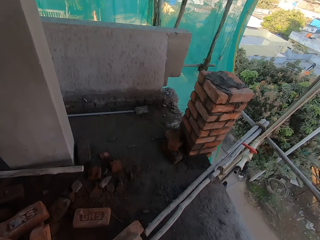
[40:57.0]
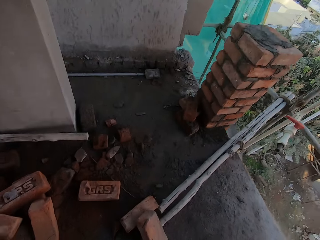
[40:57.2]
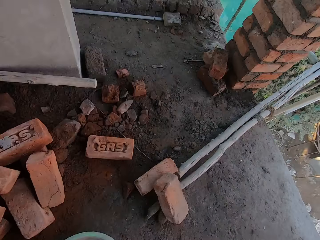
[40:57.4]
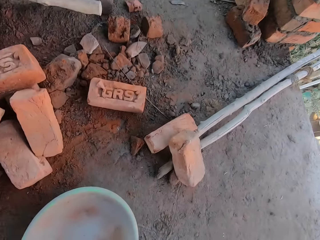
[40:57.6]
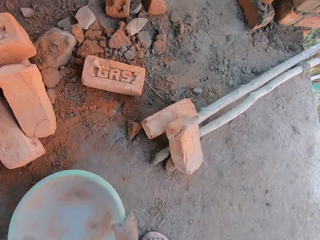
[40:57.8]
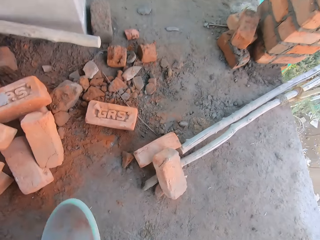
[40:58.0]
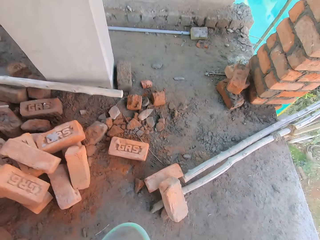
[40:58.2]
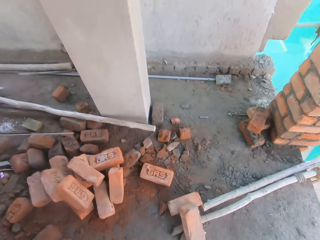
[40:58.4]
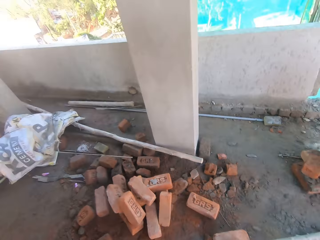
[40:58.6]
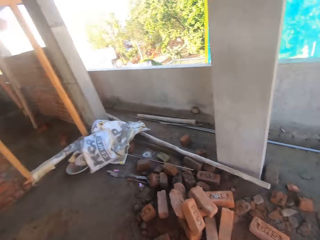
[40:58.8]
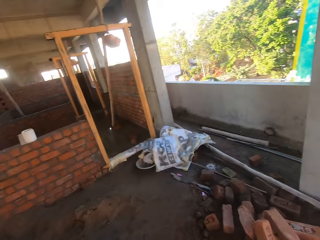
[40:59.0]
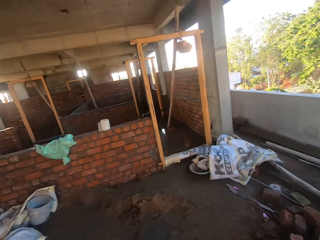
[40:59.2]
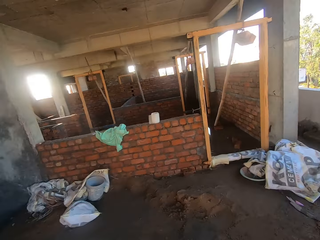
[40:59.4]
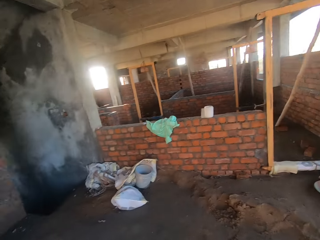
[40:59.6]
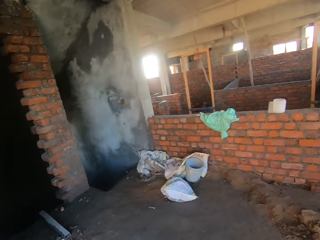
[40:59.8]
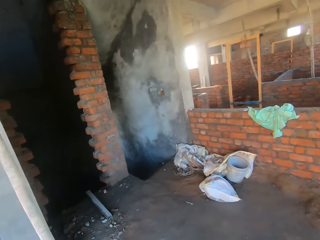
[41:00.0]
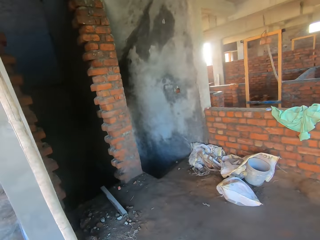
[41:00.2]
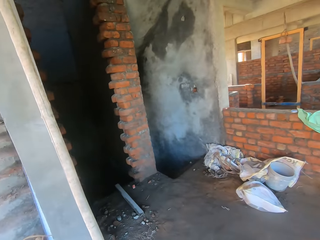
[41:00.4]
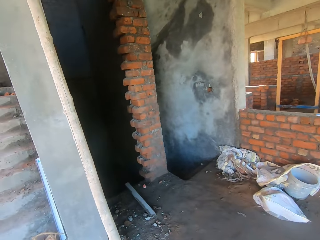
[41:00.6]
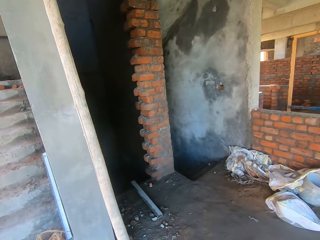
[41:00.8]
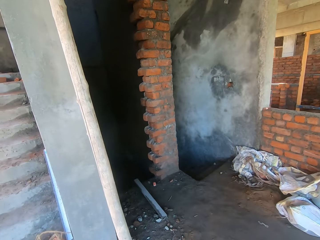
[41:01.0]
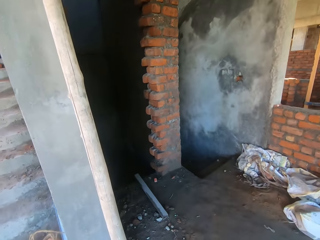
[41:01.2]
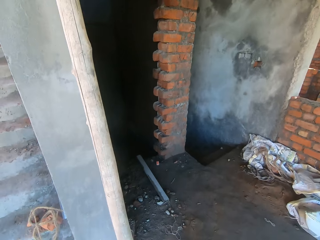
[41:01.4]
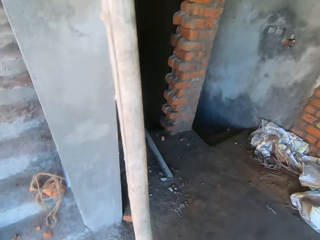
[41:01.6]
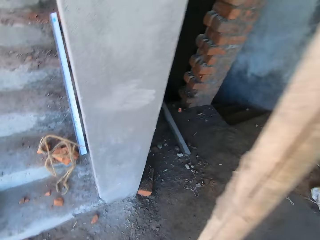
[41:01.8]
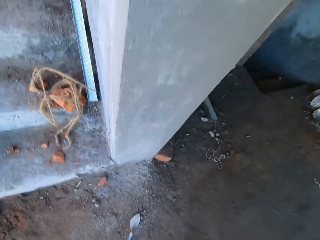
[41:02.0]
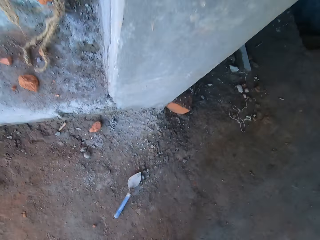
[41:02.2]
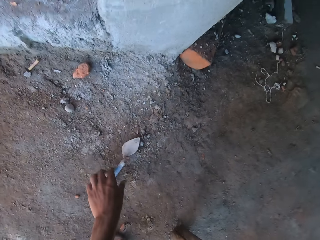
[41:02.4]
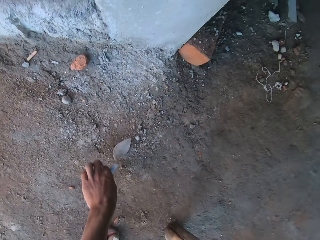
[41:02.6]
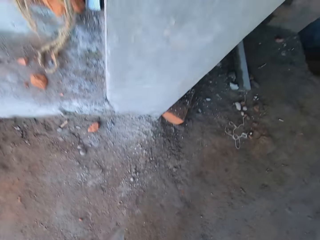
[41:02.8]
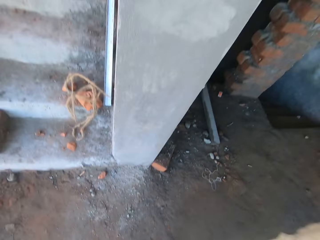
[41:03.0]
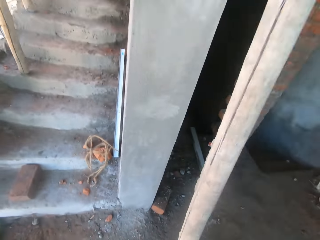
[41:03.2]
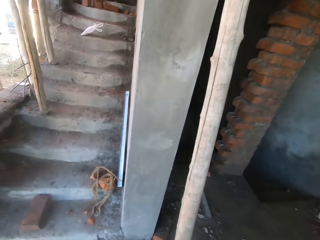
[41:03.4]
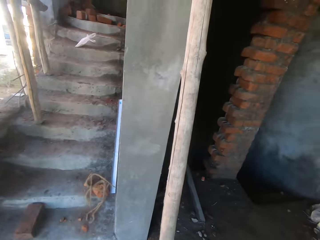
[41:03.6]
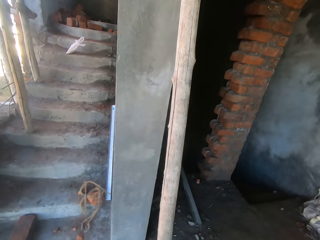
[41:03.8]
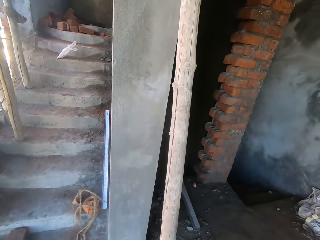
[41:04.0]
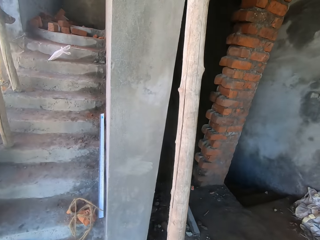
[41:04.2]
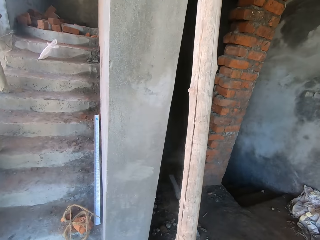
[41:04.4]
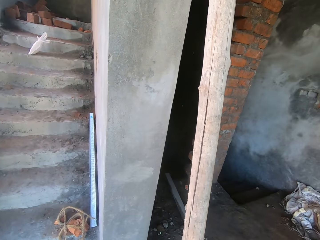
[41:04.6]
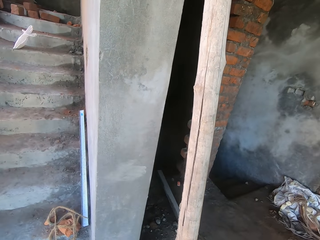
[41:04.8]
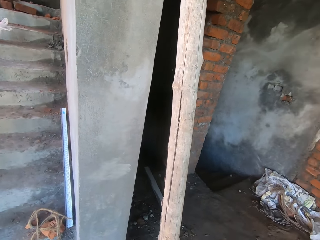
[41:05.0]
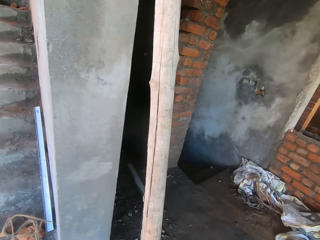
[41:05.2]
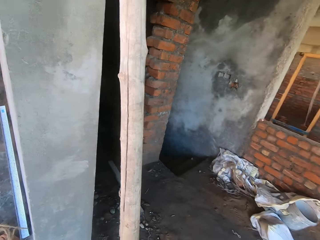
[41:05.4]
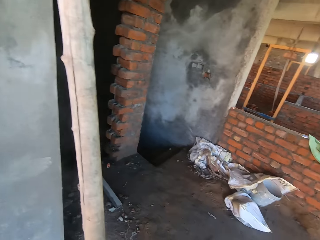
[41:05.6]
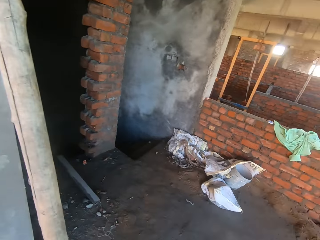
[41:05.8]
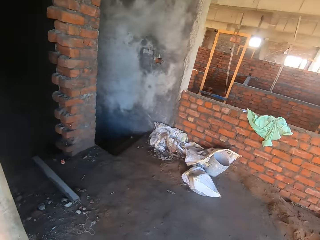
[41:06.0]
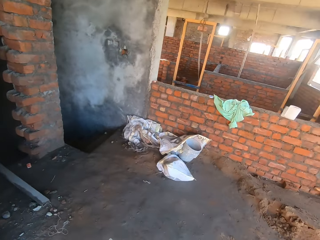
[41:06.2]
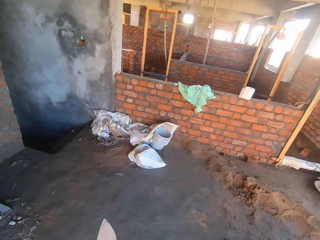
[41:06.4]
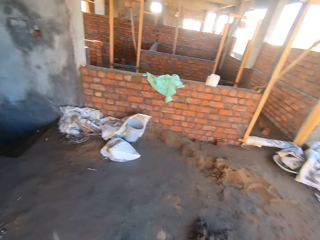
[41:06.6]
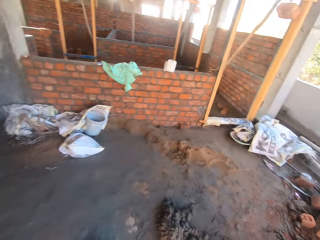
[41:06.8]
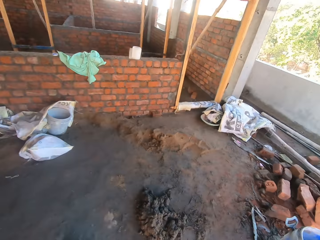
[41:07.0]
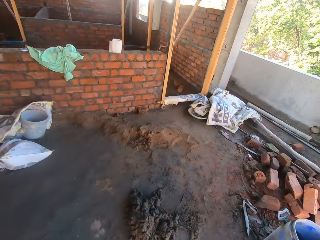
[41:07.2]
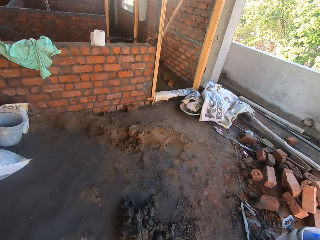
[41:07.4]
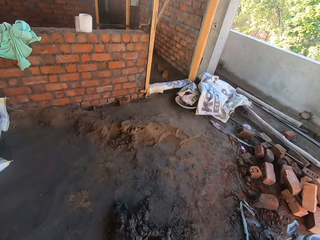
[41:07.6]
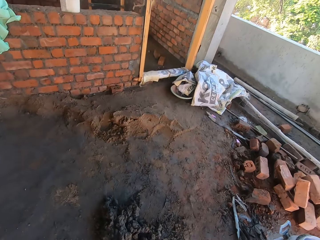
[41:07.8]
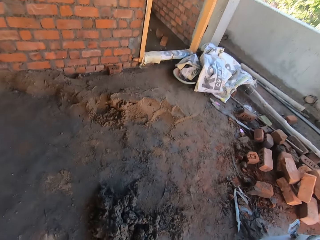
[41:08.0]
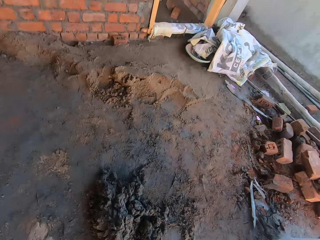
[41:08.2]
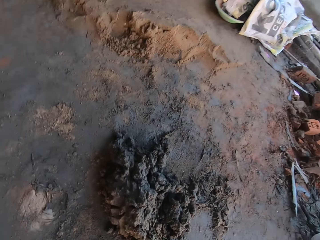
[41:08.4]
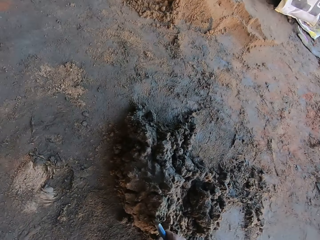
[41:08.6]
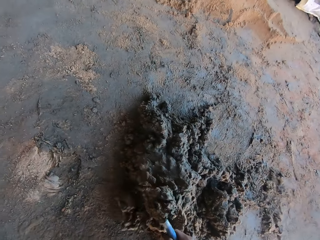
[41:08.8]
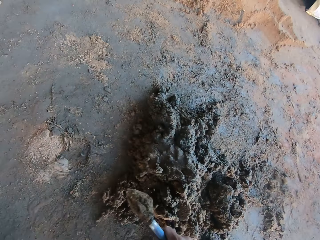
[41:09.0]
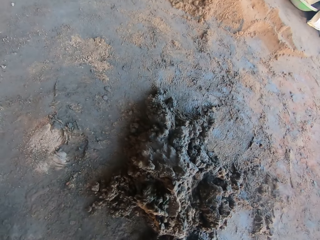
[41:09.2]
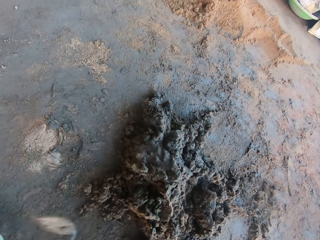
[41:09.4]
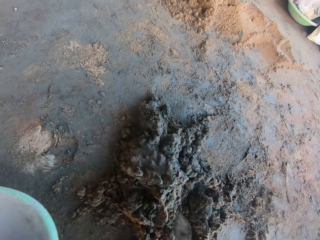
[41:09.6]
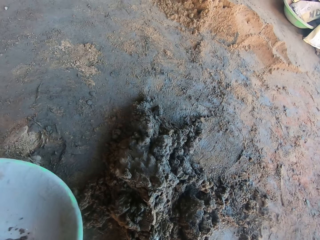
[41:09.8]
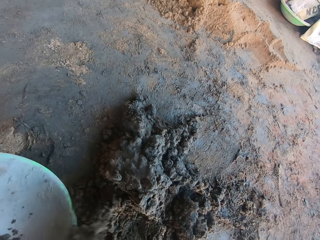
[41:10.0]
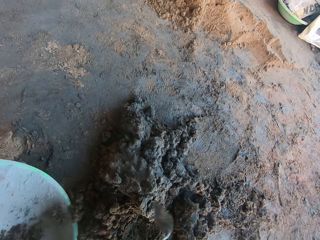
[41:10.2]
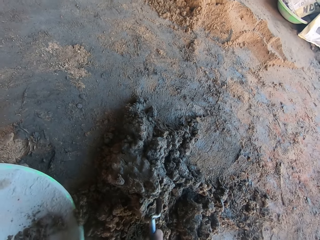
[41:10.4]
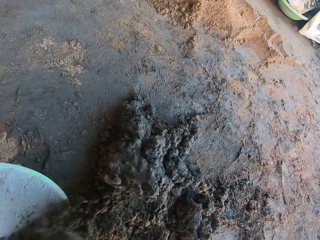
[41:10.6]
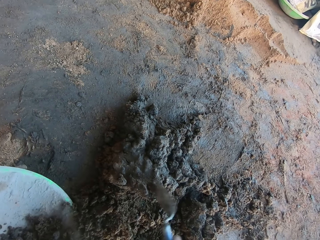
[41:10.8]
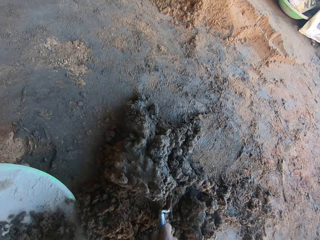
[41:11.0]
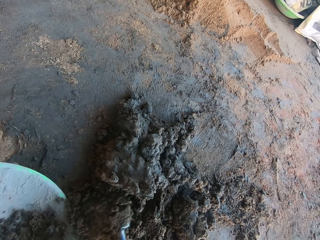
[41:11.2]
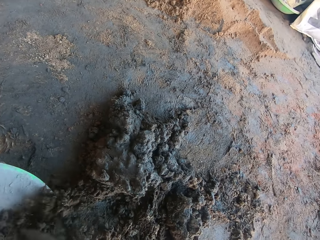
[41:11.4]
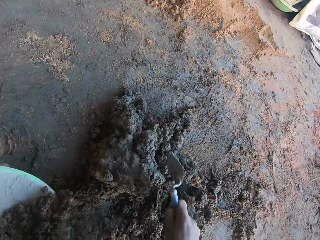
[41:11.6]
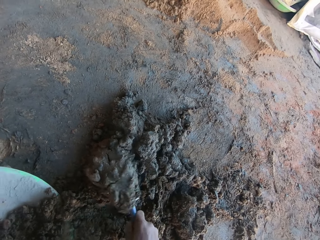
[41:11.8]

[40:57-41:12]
The camera wearer picks up a head pan from the floor with his right hand. He walks around the building. He picks up a hand trowel from the floor with his left hand. He walks around the building. He scoops cement mortar from the floor with the hand trowel in his right hand. He pours the cement mortar in the hand trowel in his right hand in the head pan on the floor. He places the head pan on the floor with his left hand. He moves the cement mortar from the floor to the head pan with the hand trowel in his right hand.

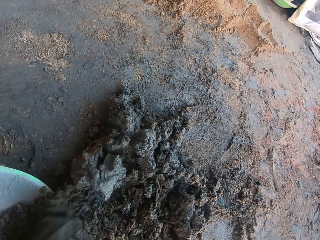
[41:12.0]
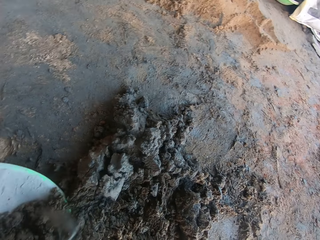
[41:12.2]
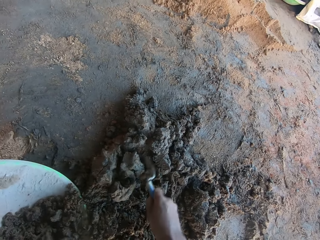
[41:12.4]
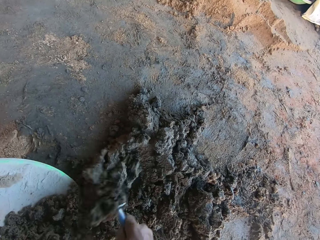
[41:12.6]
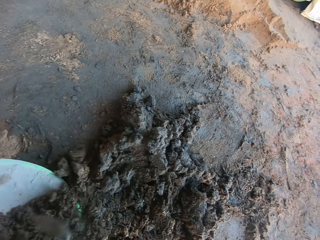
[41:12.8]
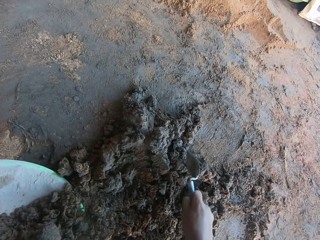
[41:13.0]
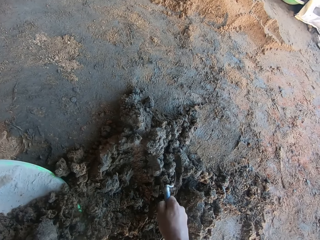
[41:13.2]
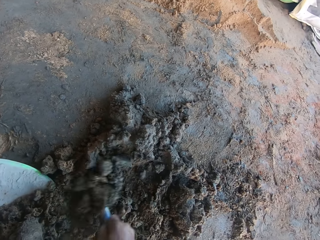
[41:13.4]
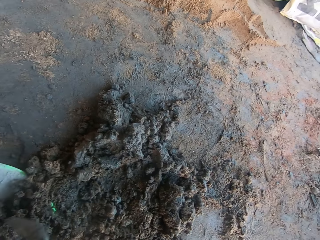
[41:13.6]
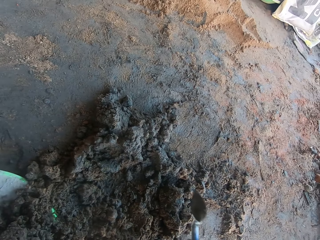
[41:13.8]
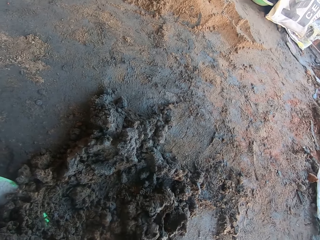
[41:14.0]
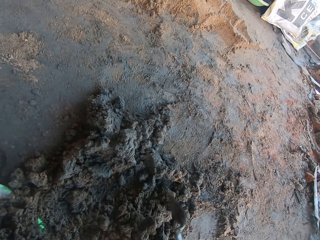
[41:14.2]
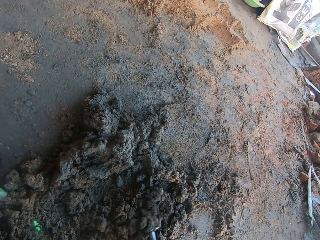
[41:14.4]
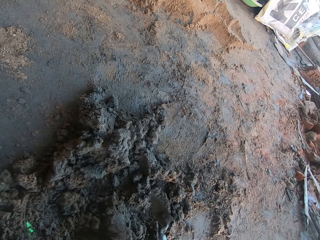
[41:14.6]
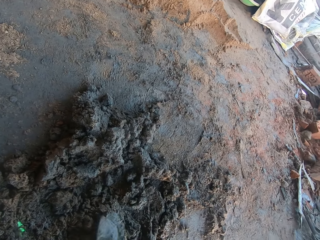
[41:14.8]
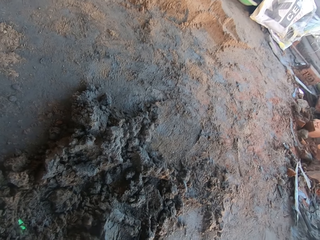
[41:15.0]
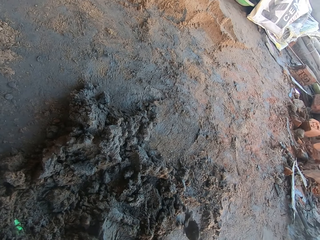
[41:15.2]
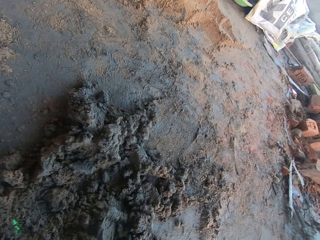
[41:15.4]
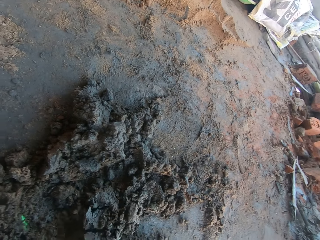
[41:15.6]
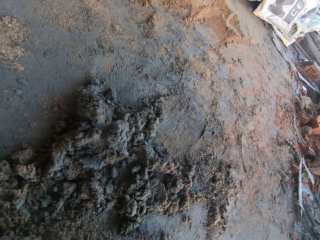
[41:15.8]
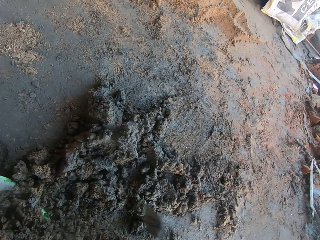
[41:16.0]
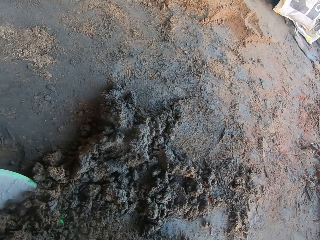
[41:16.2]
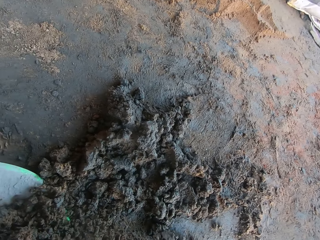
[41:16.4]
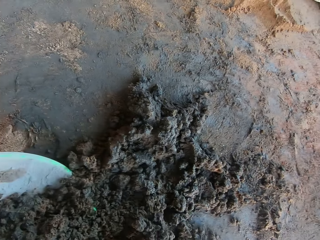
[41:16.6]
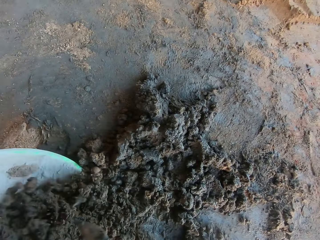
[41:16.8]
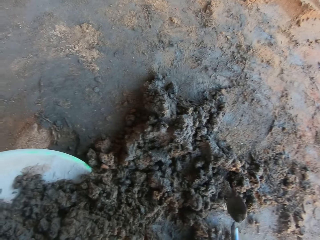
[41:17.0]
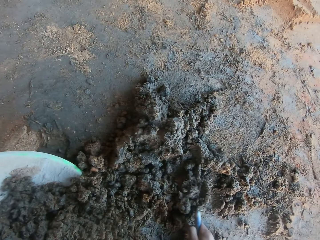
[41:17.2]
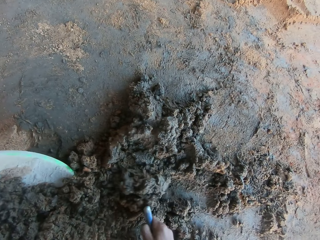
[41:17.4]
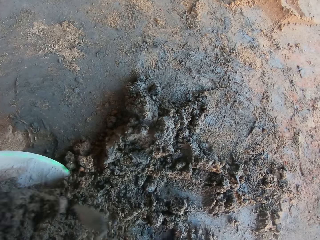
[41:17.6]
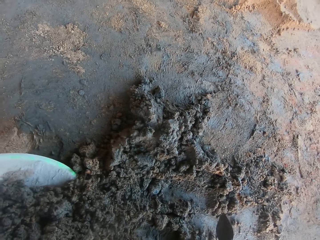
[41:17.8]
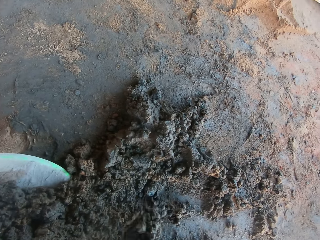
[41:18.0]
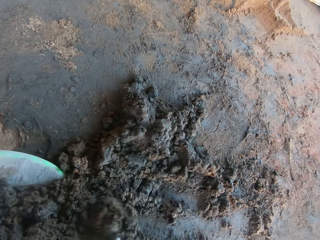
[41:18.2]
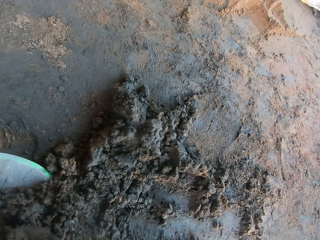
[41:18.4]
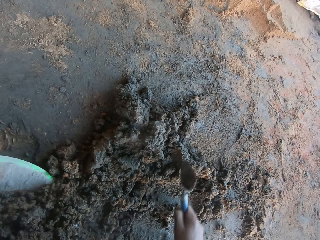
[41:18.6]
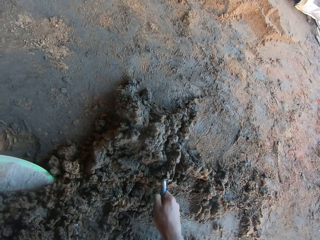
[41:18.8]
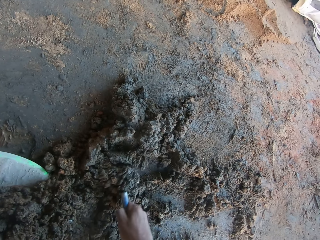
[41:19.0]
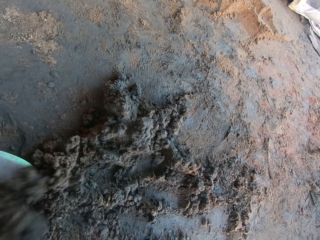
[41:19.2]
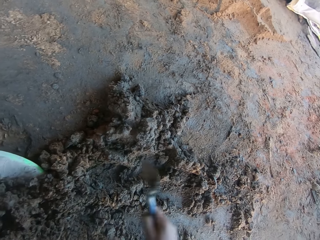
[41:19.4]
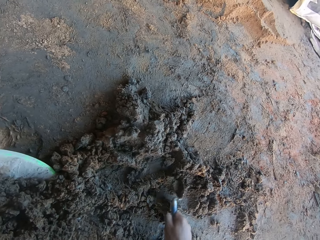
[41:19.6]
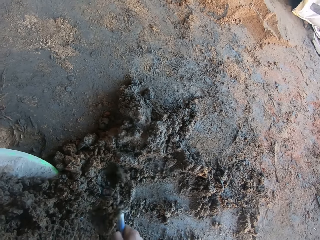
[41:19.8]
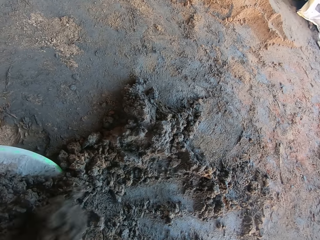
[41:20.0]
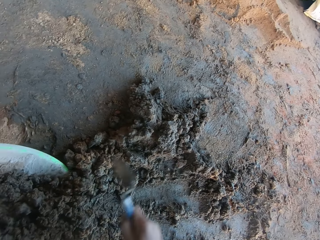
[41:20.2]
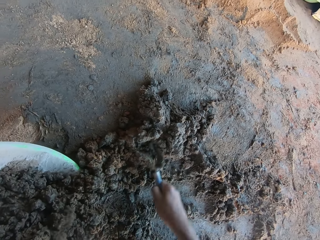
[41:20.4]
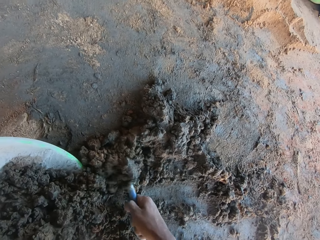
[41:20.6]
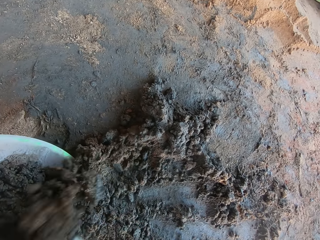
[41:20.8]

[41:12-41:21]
The camera wearer smoothens the cement mortar with the hand trowel in his right hand. He scoops the cement mortar from the floor into the head pan with his right hand.
